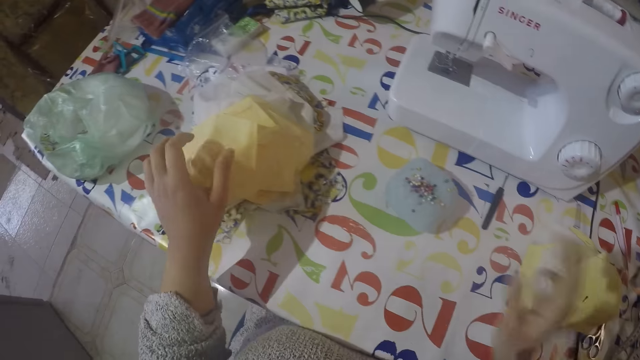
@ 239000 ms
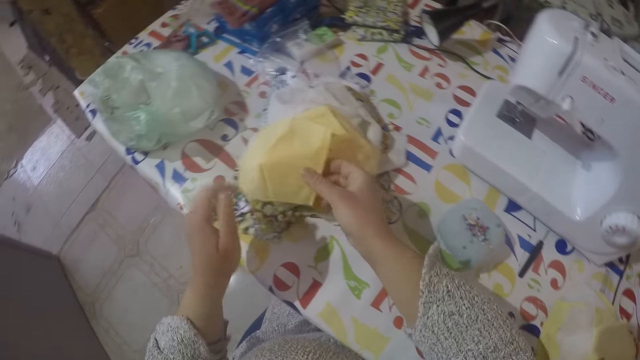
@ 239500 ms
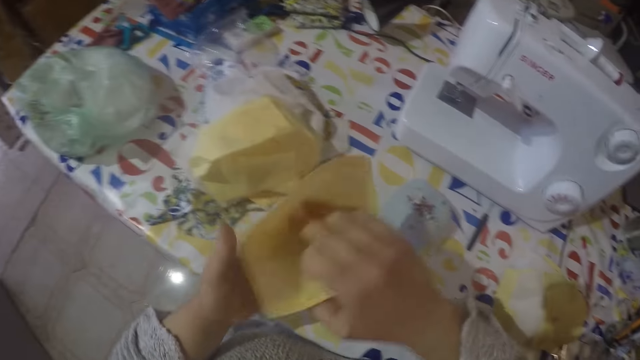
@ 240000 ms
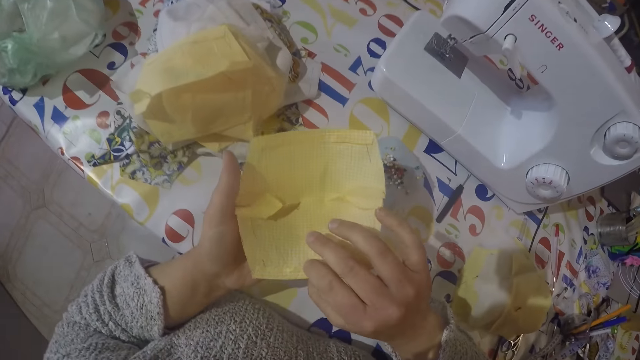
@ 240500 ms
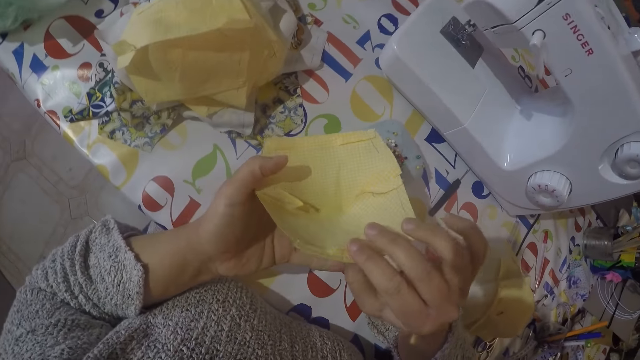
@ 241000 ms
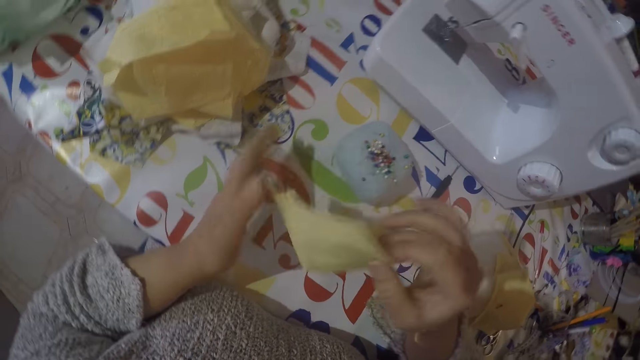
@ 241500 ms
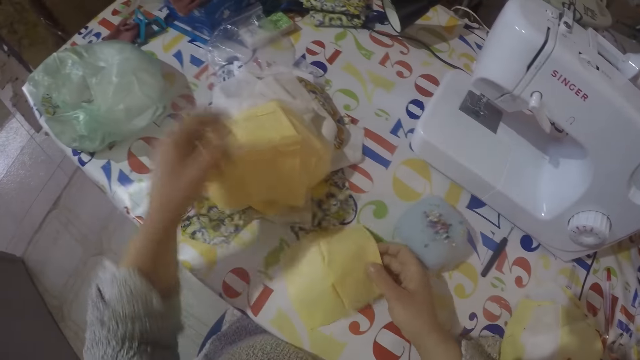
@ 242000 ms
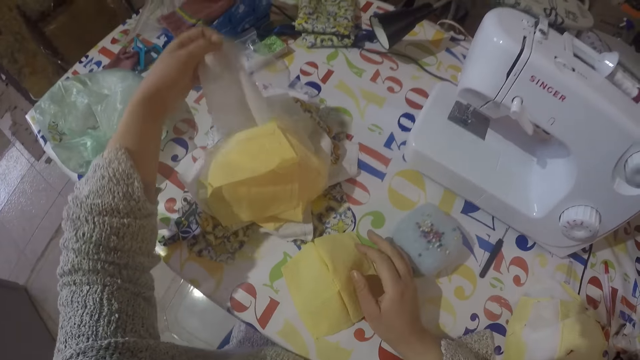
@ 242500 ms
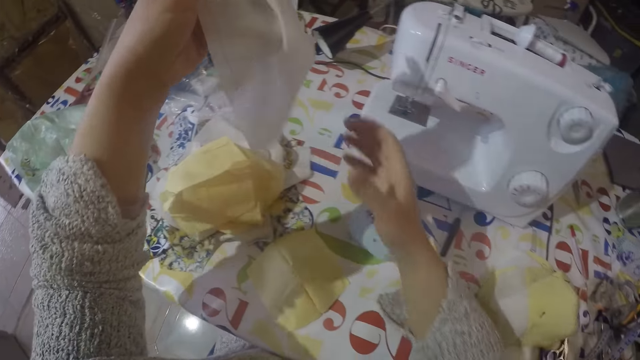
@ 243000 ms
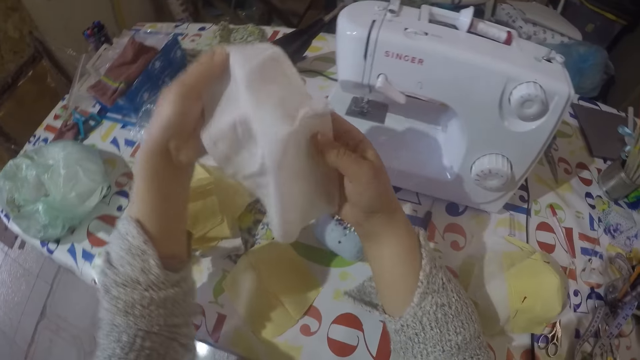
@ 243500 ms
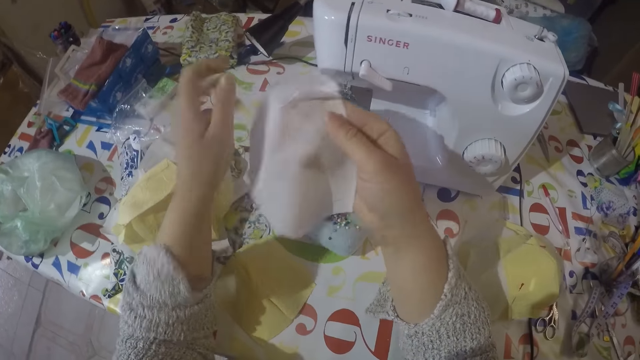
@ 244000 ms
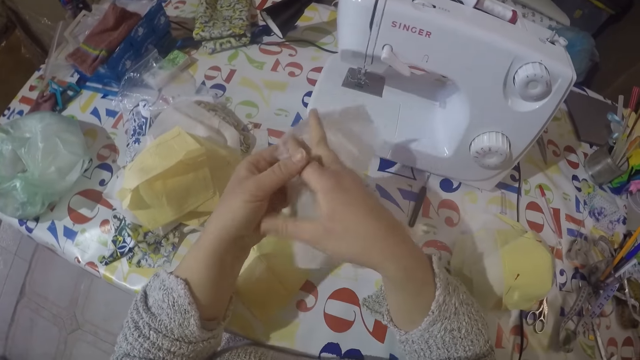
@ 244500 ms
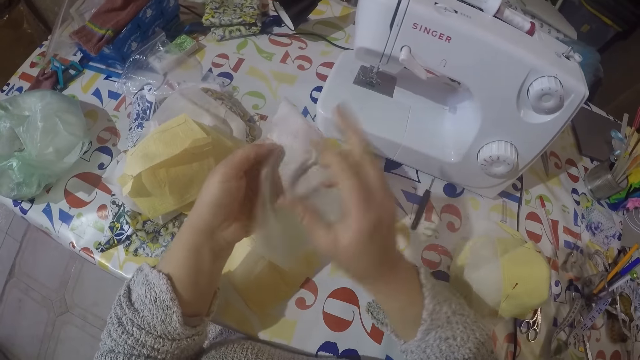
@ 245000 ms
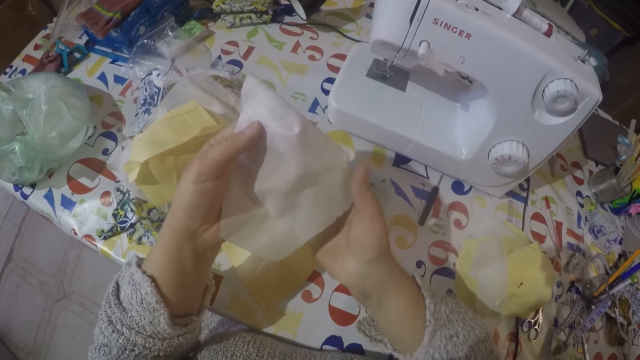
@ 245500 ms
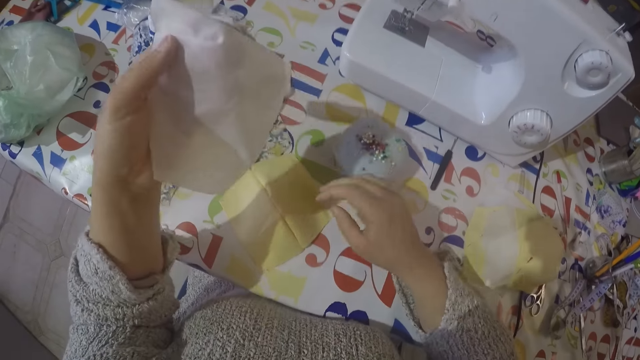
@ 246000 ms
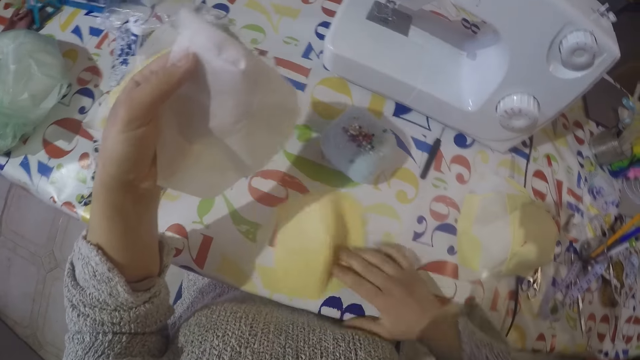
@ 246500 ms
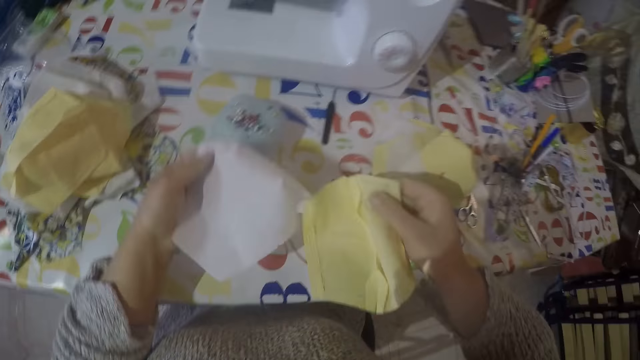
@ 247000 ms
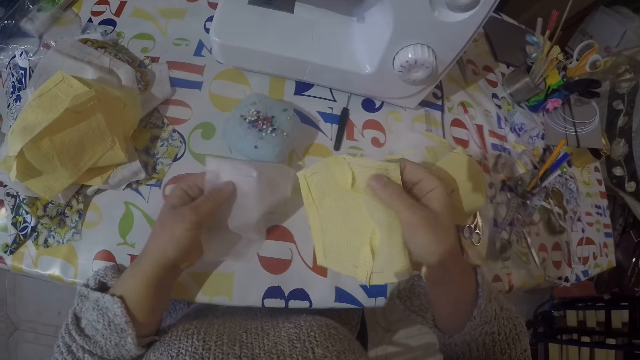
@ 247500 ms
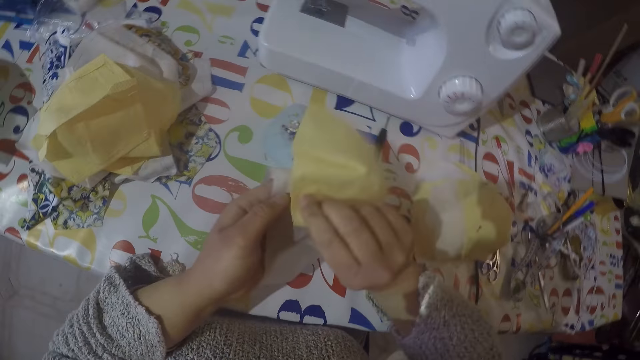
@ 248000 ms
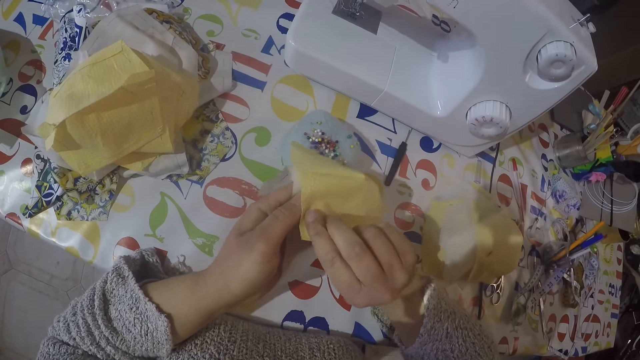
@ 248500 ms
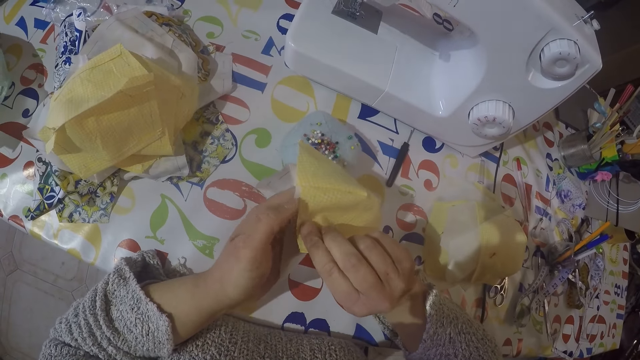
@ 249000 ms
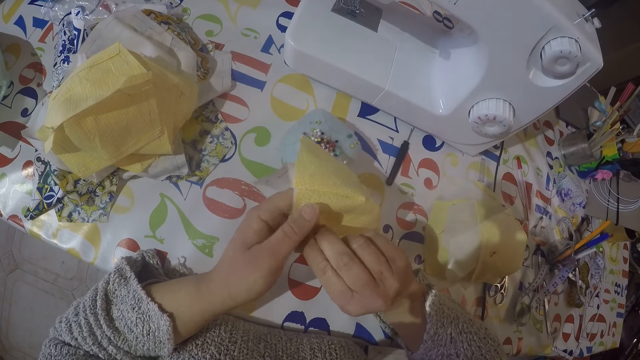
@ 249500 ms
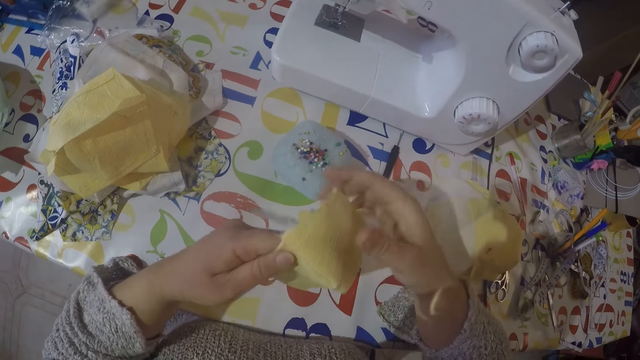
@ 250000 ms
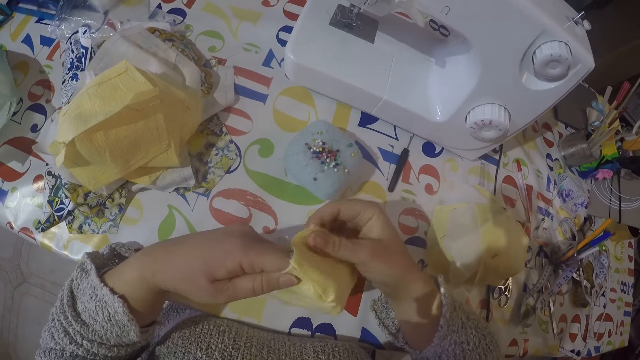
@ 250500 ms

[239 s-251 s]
The camera wearer puts the piece of cloth aside. They pick a piece of cloth from the table. They pick another piece of cloth from the table. They join the two pieces of cloth.

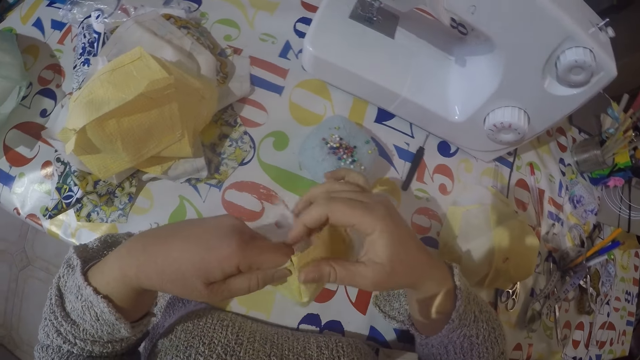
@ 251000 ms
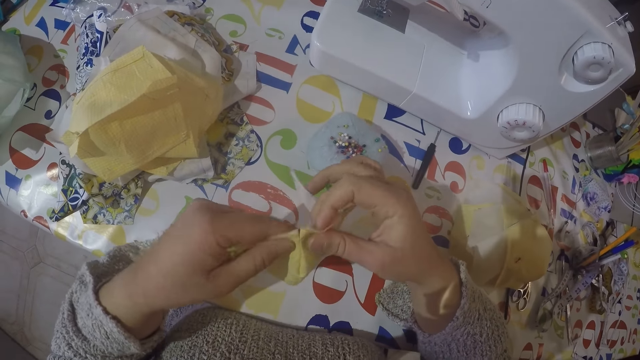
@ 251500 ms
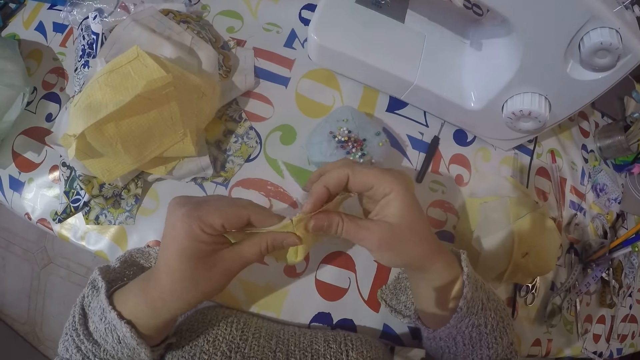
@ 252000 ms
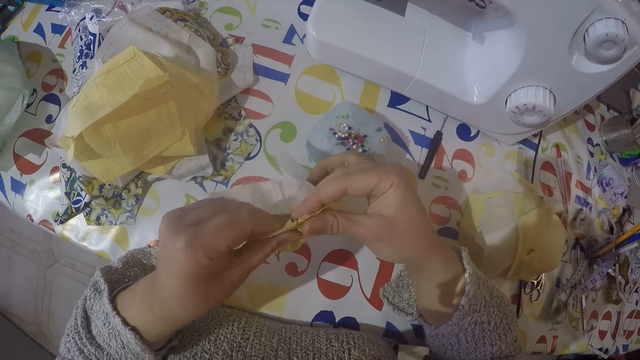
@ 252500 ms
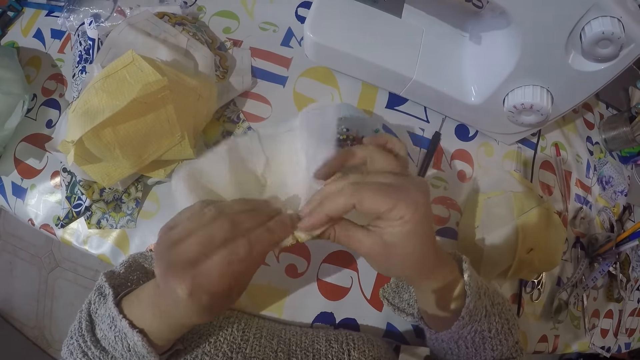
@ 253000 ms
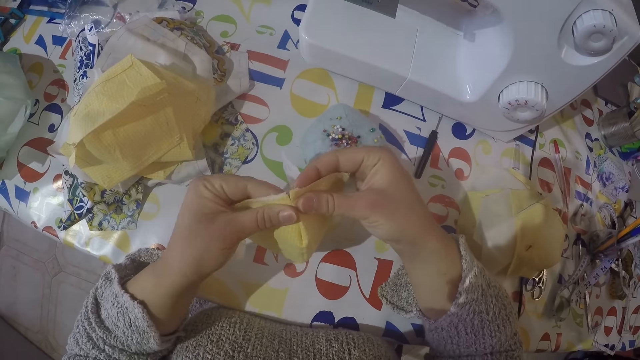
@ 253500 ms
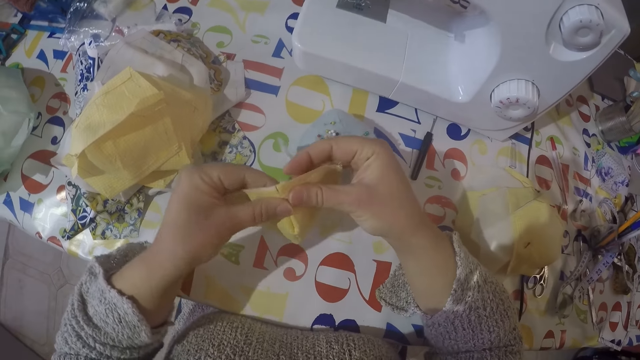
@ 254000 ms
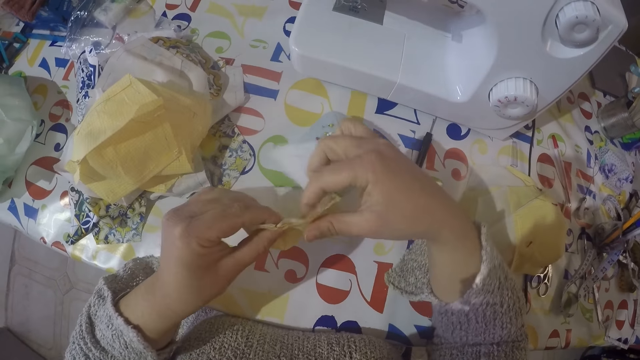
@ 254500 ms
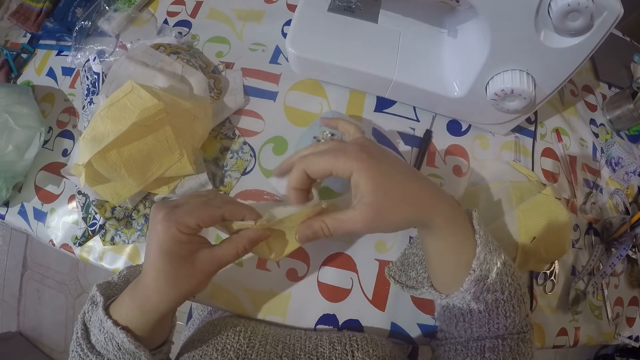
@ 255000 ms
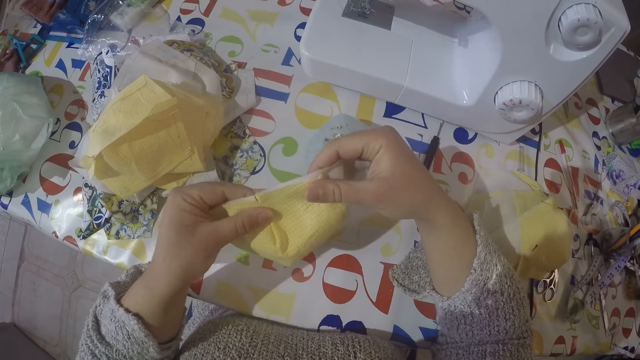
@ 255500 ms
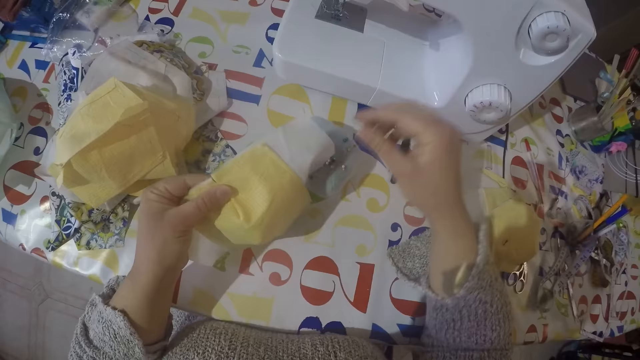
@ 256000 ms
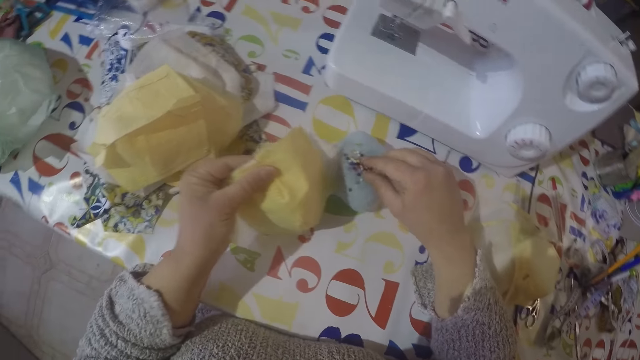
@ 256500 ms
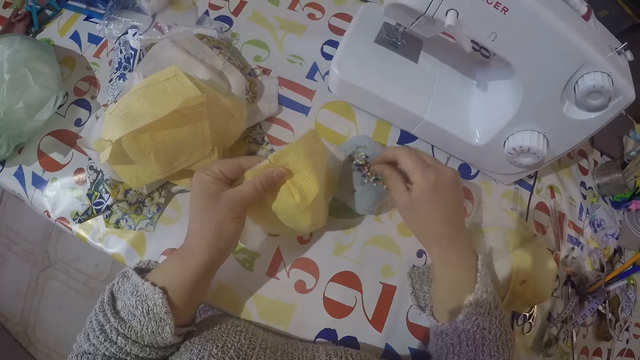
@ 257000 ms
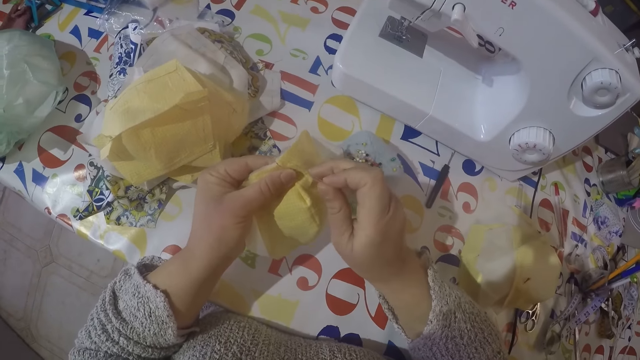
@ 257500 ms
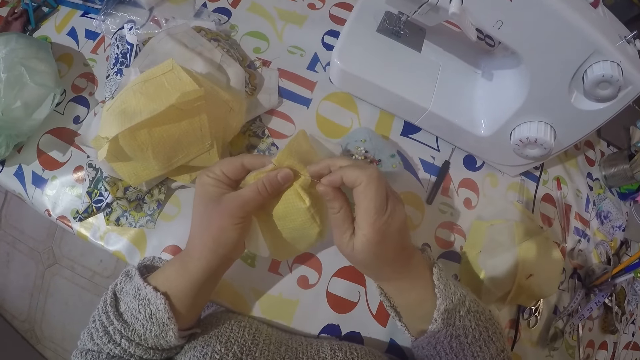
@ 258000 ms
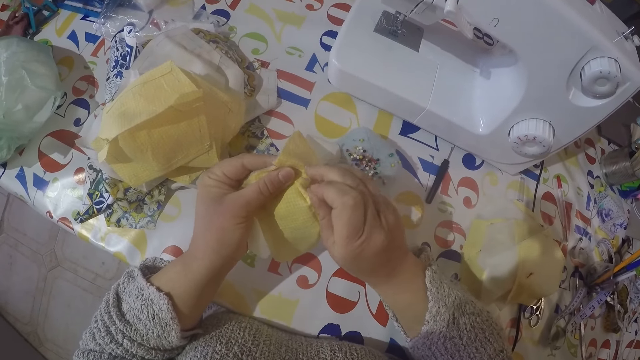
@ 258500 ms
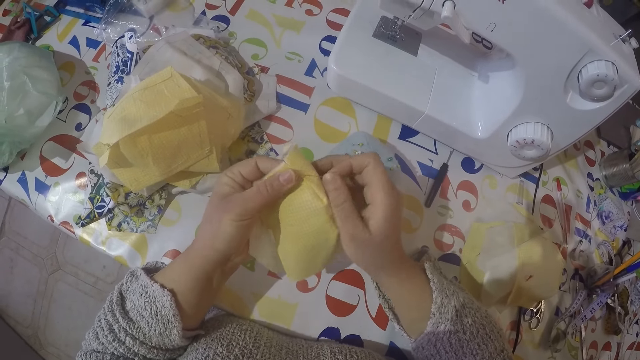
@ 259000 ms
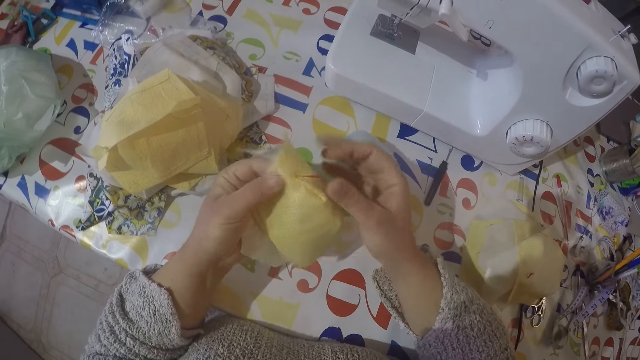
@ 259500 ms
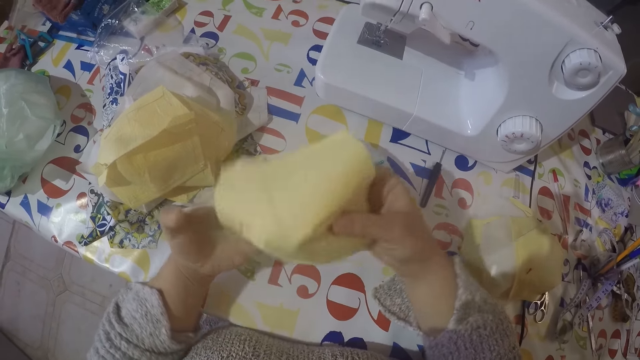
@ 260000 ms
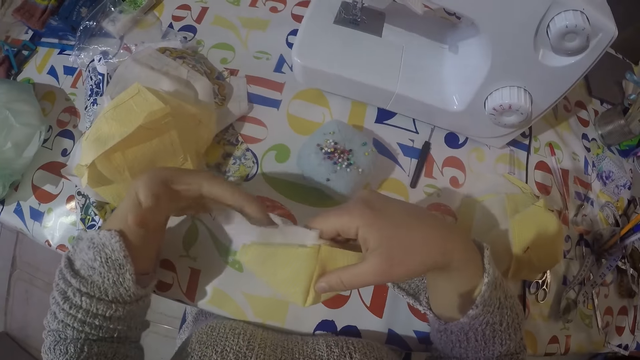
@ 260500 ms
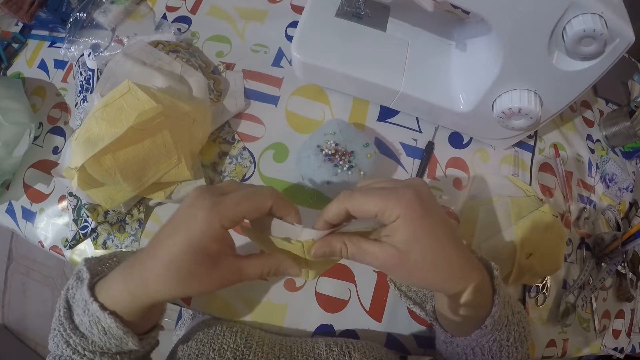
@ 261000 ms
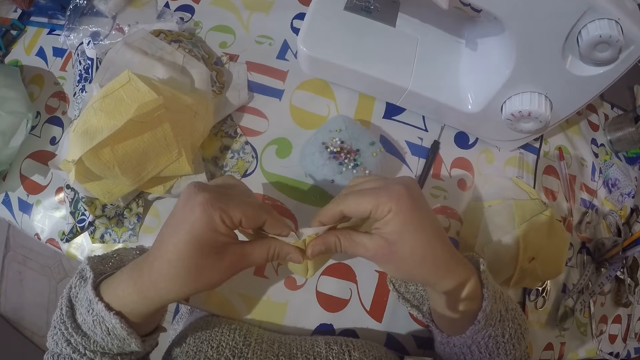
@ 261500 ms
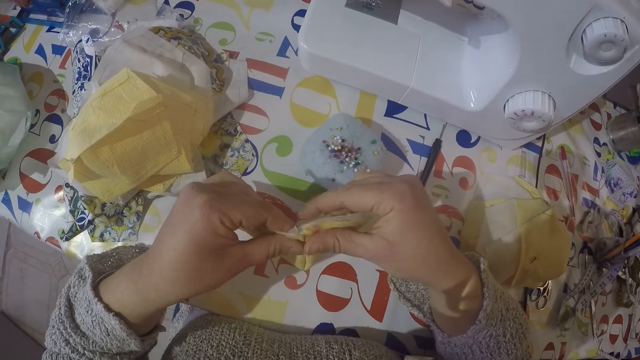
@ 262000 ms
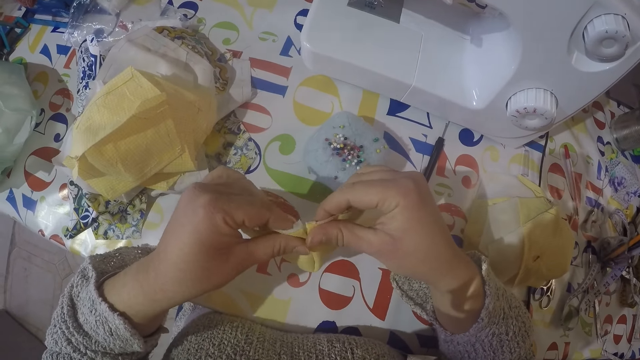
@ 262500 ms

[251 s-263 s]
The camera wearer picks a pin from the pin holder. They put the pin to the cloth.
